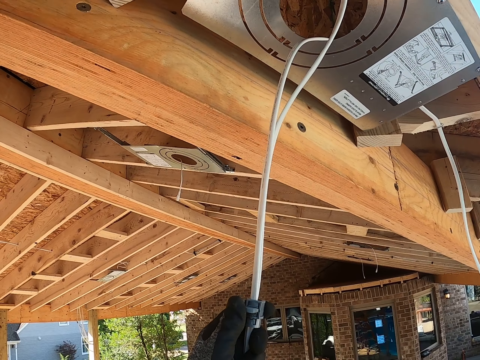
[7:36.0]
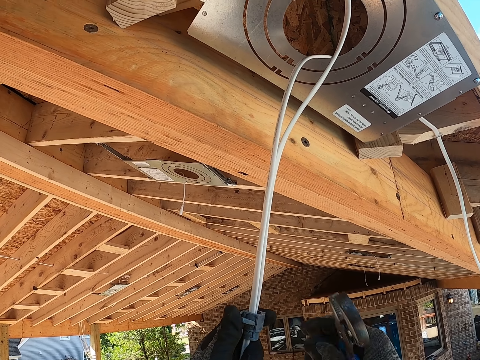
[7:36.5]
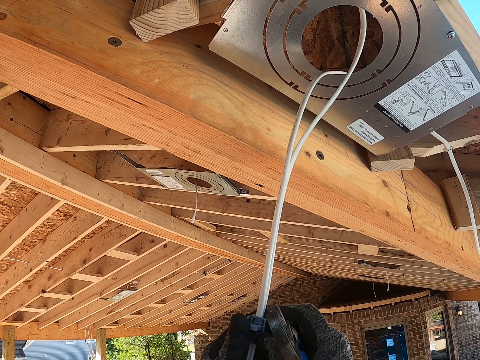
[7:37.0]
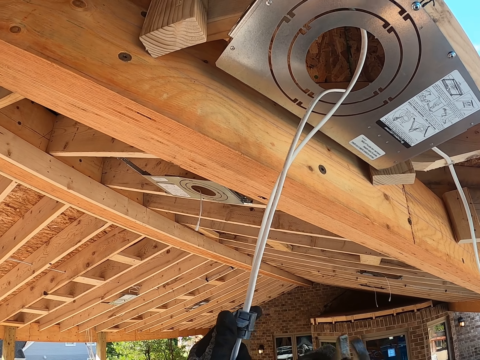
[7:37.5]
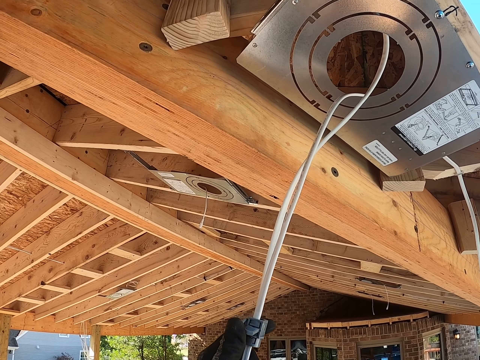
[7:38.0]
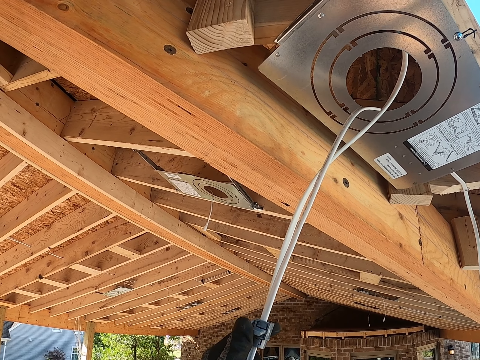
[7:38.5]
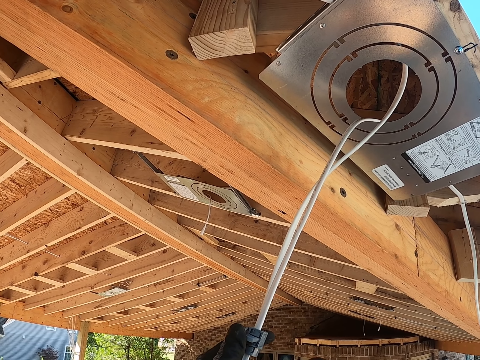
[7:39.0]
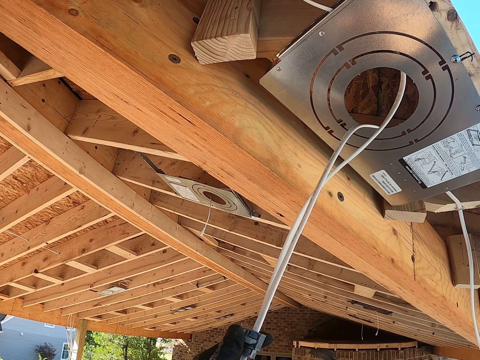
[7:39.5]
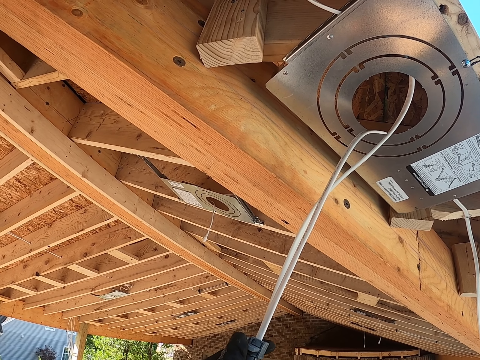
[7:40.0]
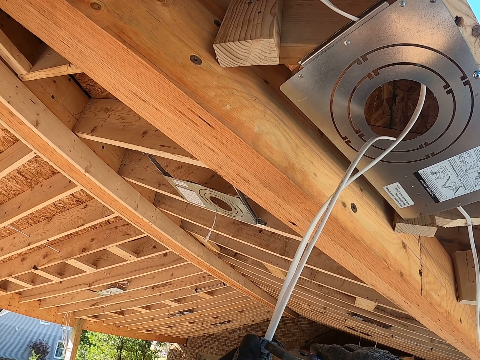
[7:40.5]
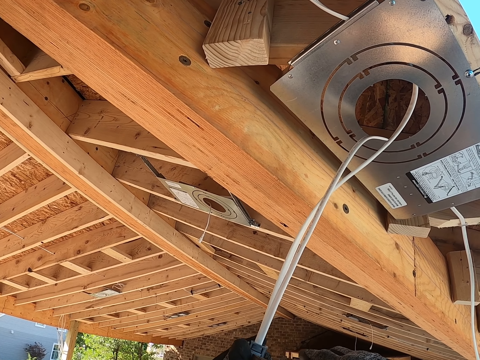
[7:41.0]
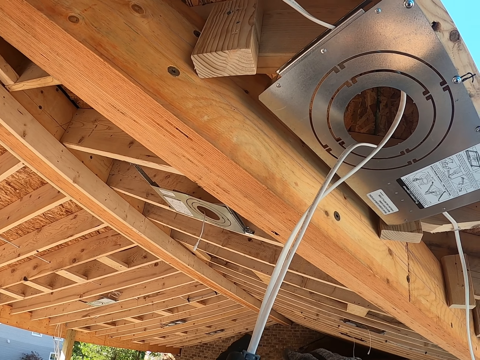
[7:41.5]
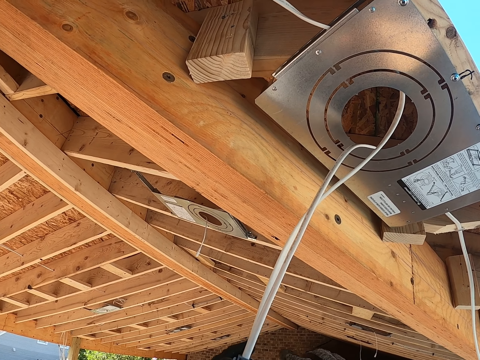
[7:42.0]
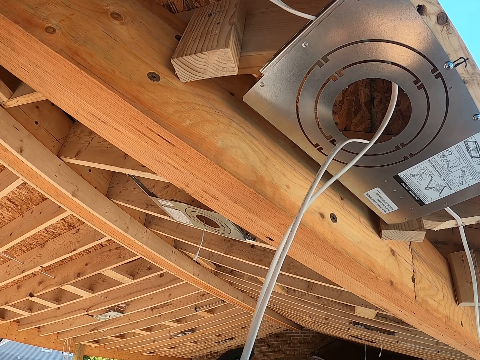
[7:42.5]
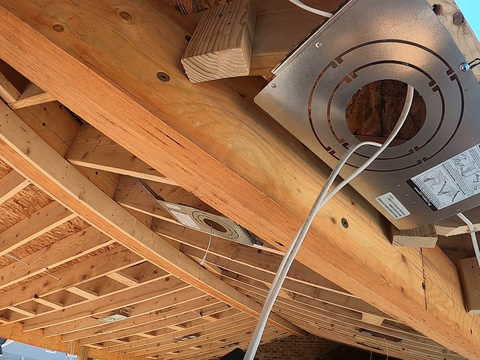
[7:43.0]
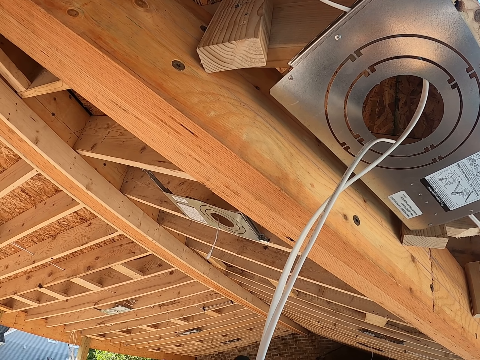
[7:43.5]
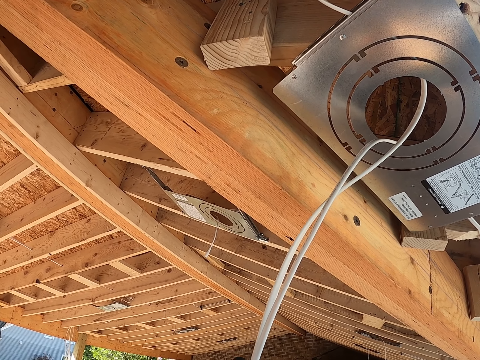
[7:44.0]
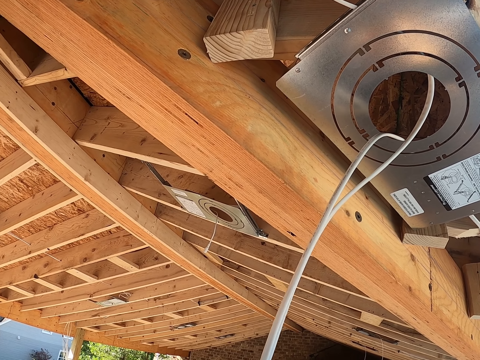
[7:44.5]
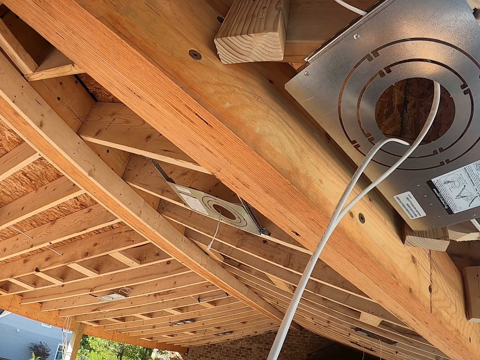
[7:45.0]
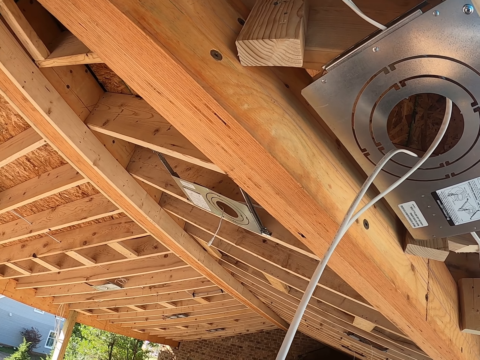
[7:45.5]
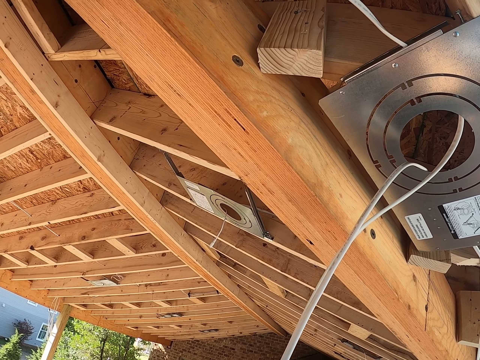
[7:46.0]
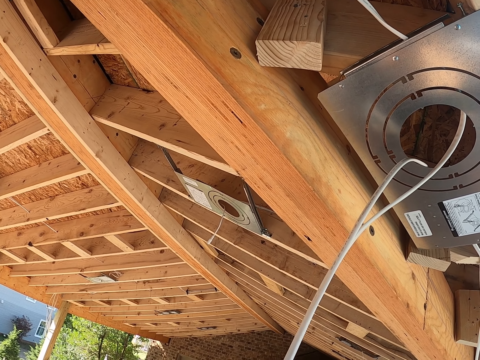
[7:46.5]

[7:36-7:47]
The camera wearer tightens the cable with pliers.

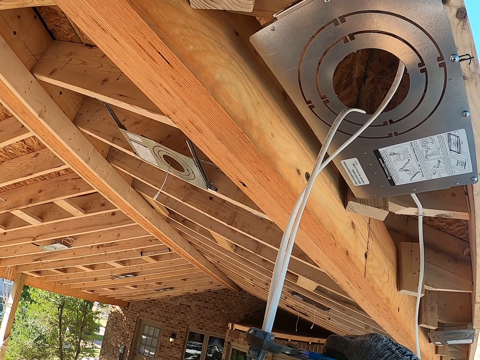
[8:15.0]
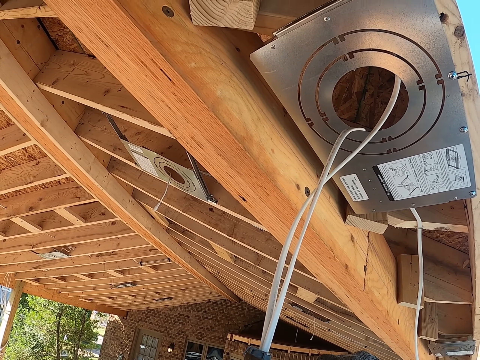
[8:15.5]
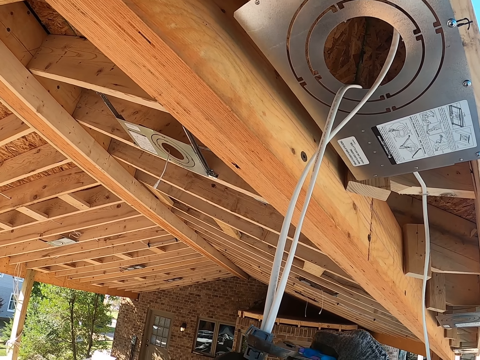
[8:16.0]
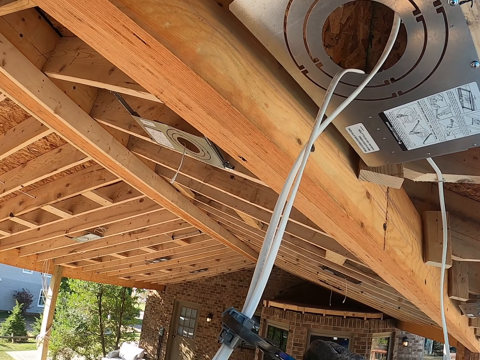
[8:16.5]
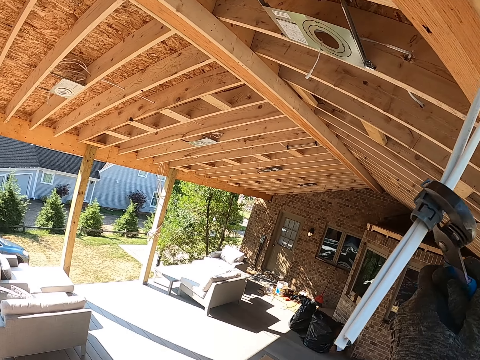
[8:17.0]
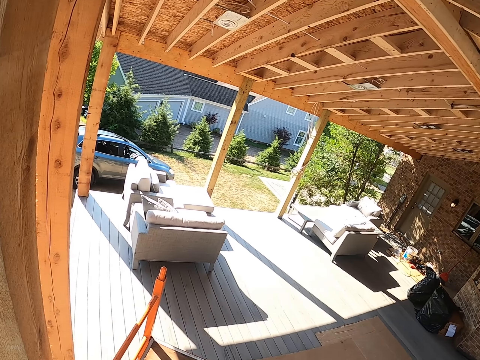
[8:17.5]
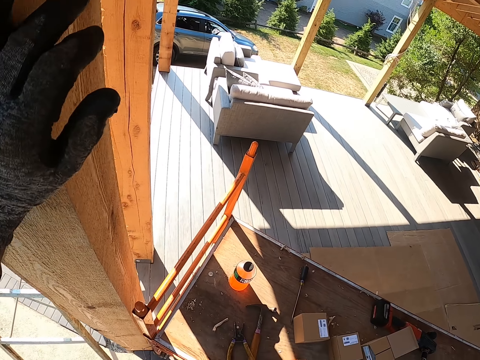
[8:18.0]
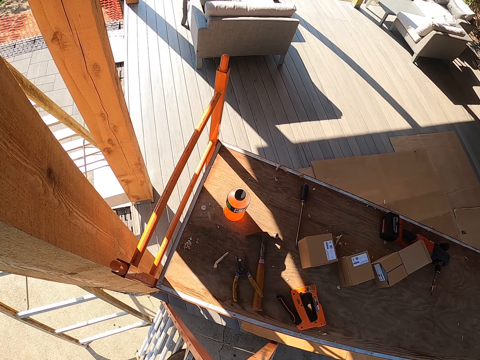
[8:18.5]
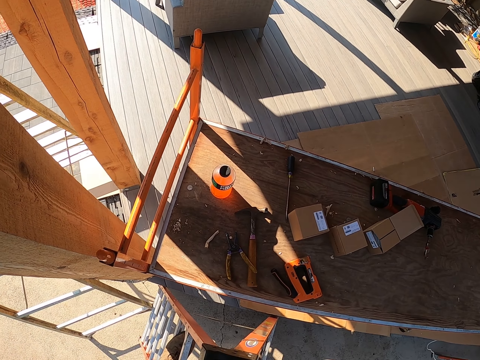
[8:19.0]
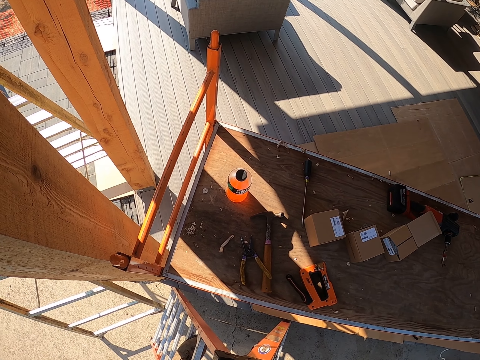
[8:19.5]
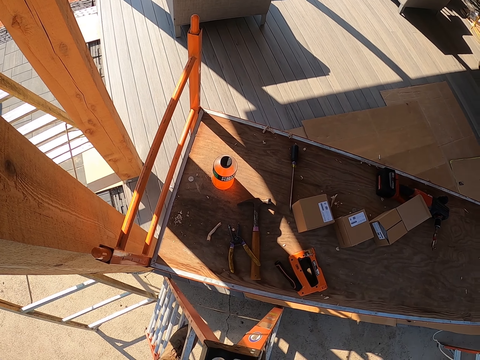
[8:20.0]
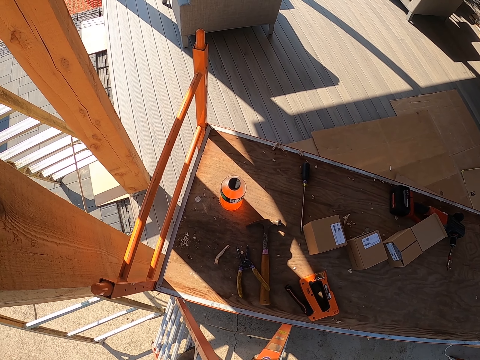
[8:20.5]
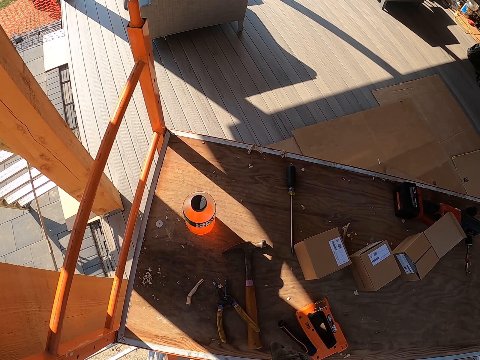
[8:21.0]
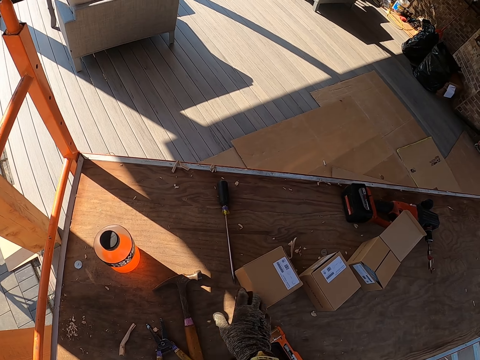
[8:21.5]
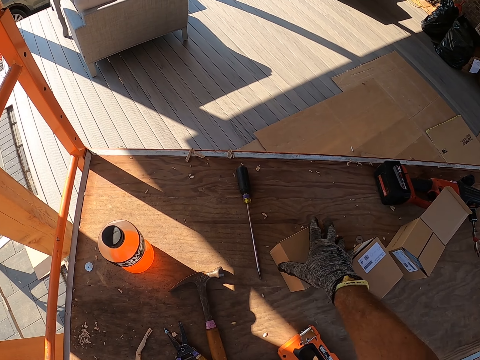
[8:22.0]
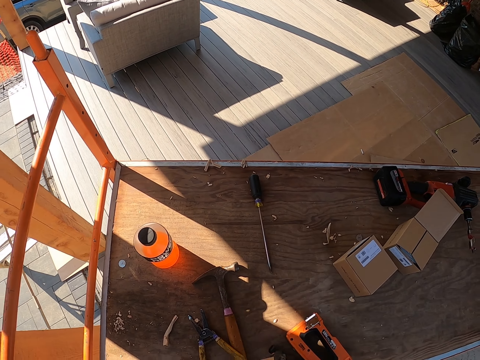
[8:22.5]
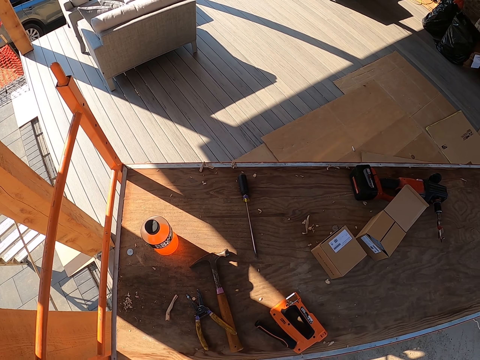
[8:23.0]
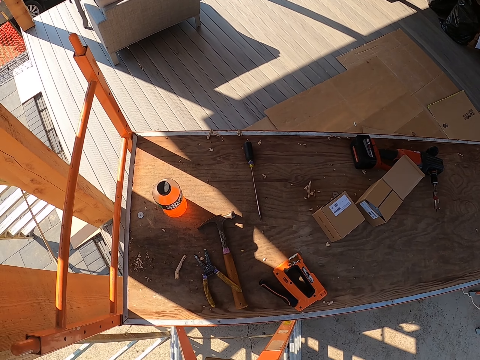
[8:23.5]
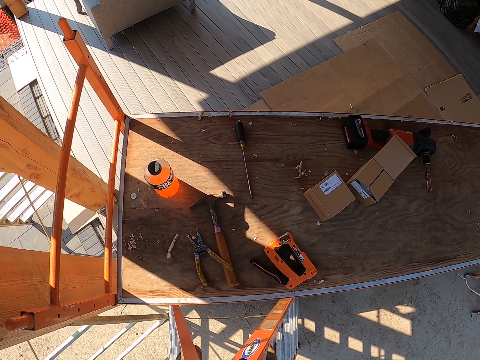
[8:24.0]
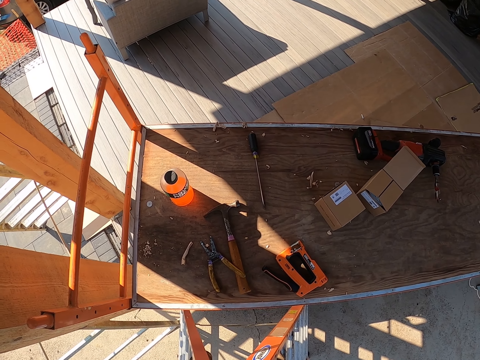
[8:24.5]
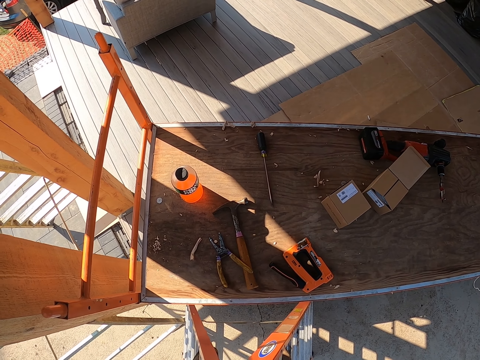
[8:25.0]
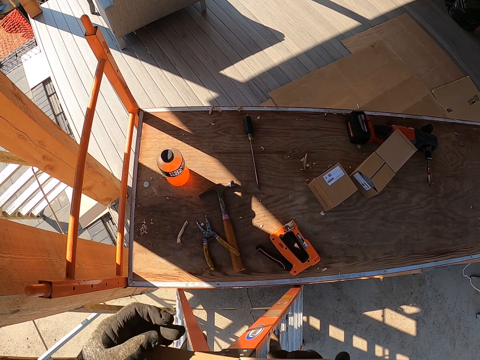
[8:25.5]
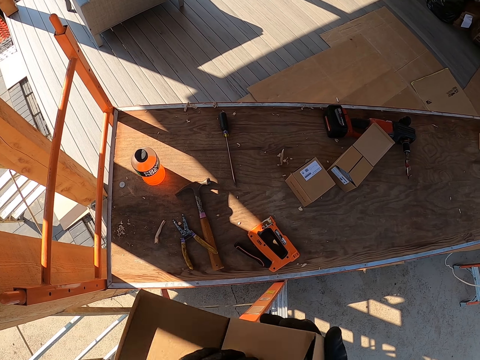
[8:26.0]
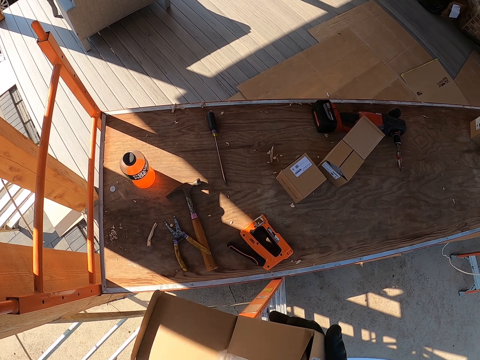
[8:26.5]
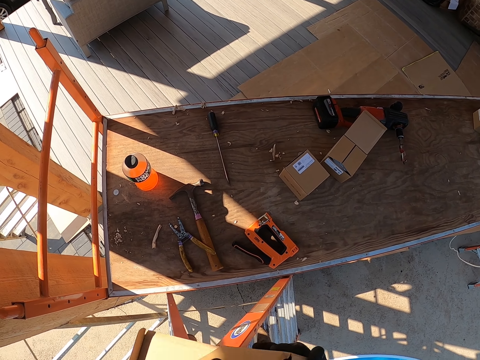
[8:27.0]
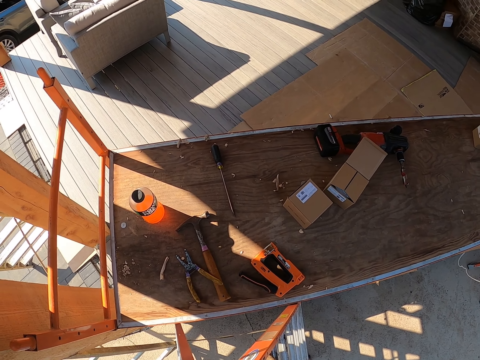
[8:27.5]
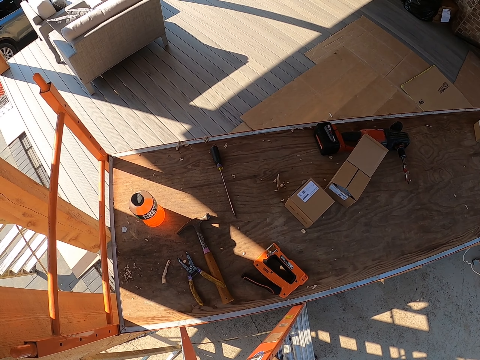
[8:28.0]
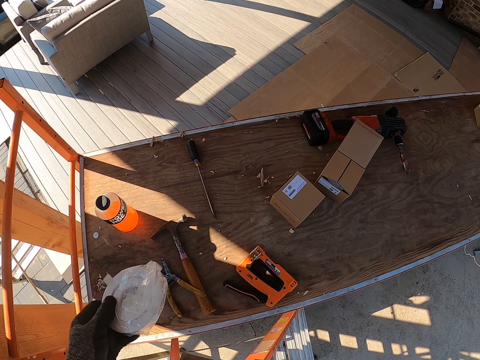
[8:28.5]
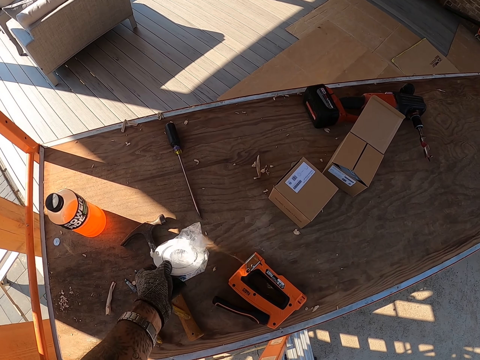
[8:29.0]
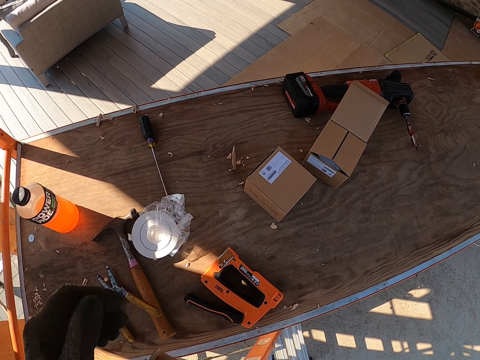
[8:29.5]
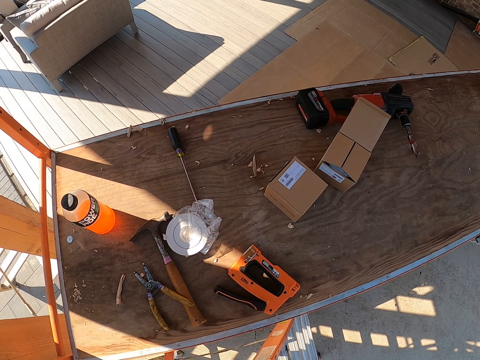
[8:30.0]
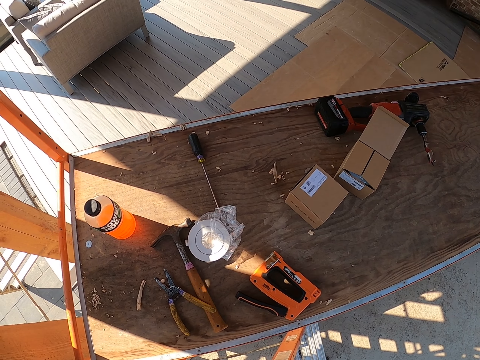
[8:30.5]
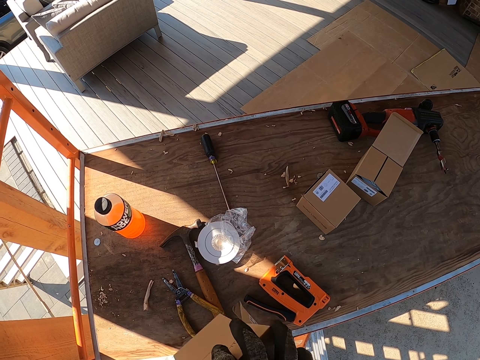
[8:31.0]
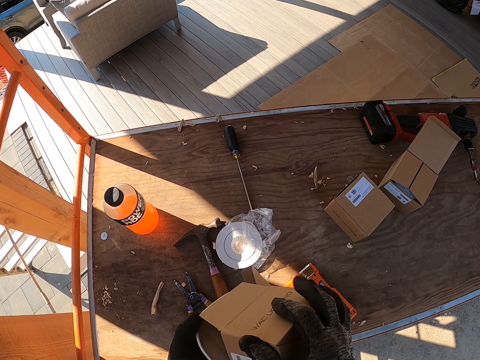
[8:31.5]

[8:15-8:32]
The camera wearer cuts the cables. They touch the pole with the left hand. They hold the wood. They stare around. They take a box. They stare around. They open the box. They remove something from the box. They put polythene paper on the table.
